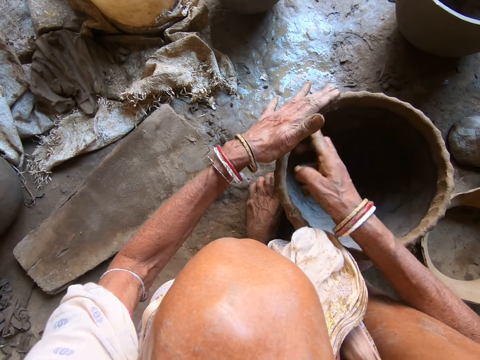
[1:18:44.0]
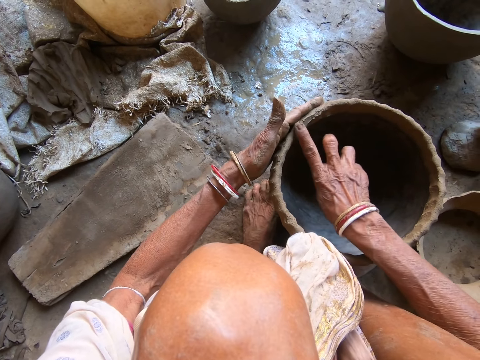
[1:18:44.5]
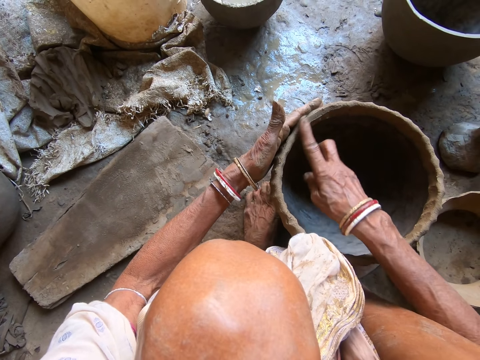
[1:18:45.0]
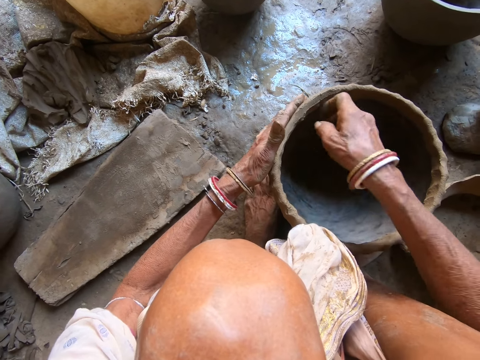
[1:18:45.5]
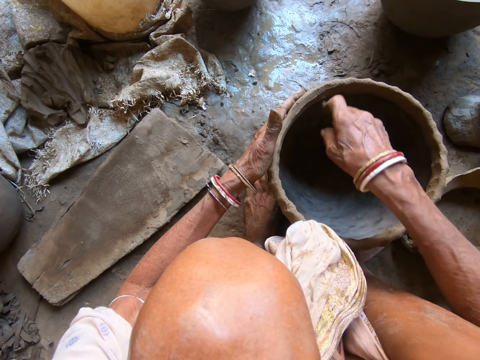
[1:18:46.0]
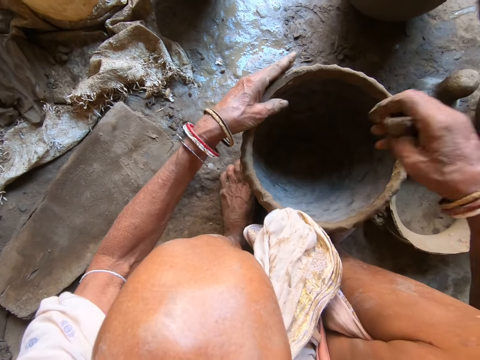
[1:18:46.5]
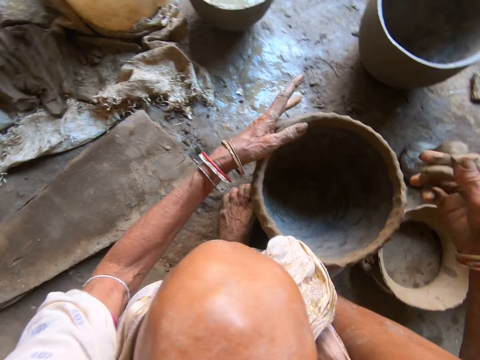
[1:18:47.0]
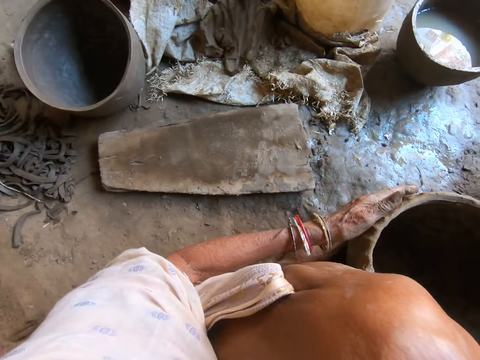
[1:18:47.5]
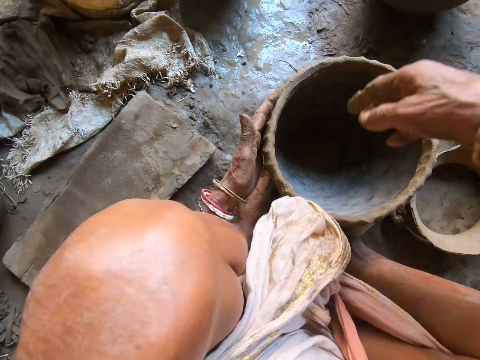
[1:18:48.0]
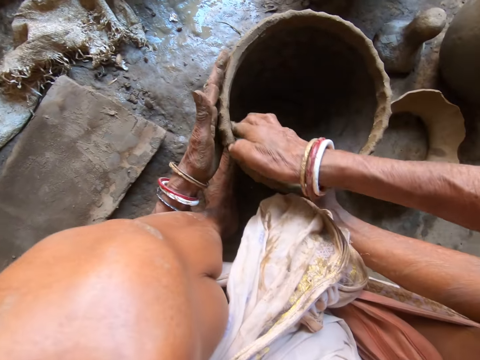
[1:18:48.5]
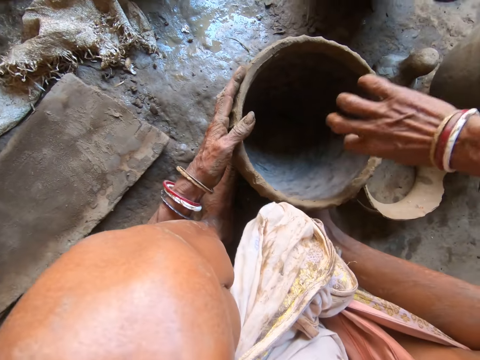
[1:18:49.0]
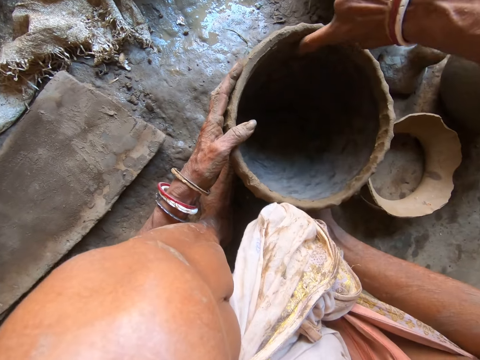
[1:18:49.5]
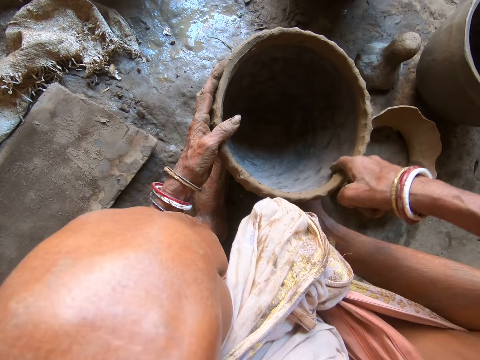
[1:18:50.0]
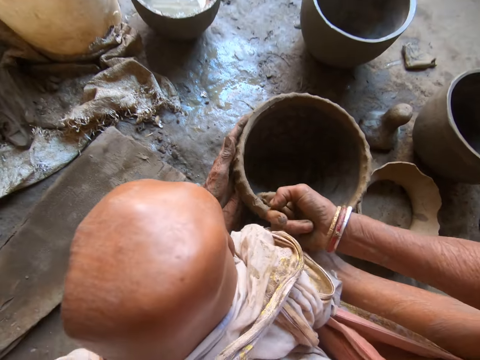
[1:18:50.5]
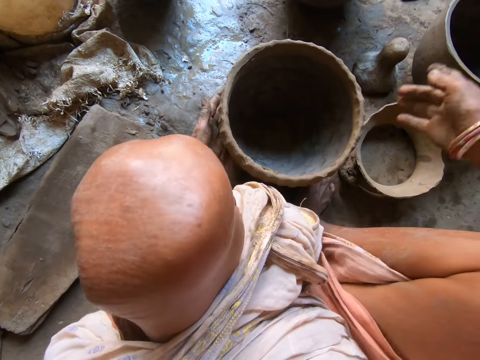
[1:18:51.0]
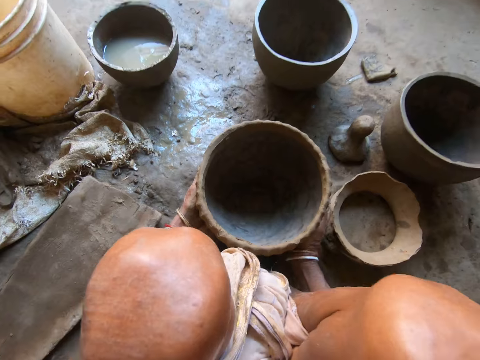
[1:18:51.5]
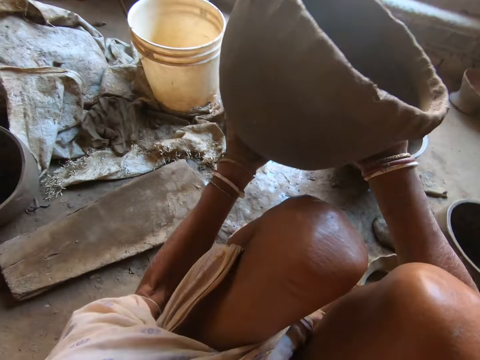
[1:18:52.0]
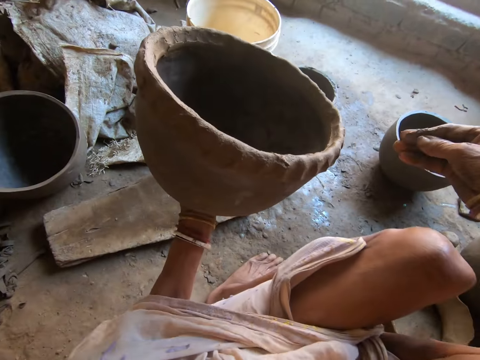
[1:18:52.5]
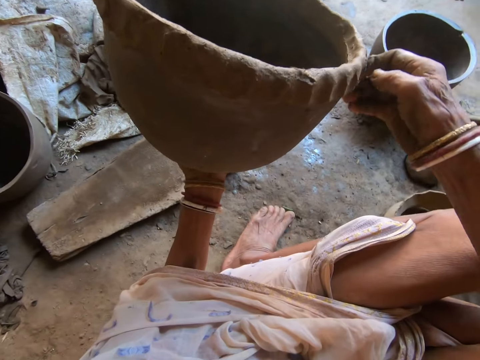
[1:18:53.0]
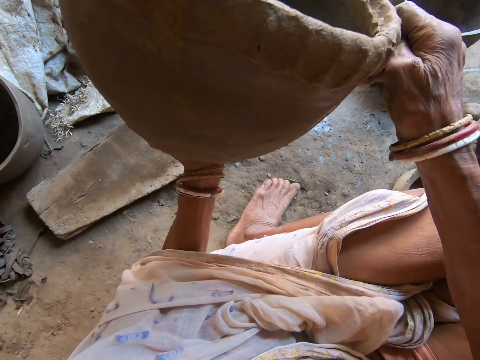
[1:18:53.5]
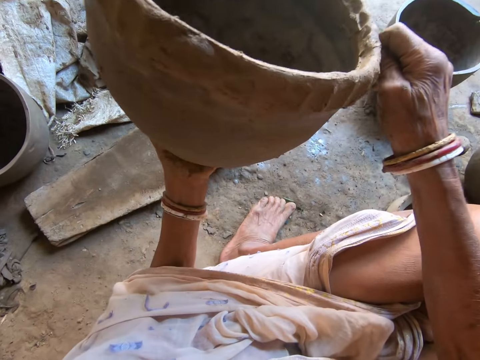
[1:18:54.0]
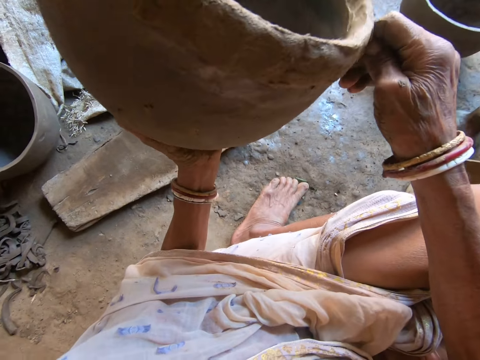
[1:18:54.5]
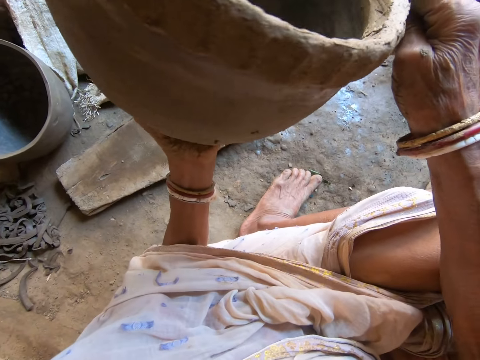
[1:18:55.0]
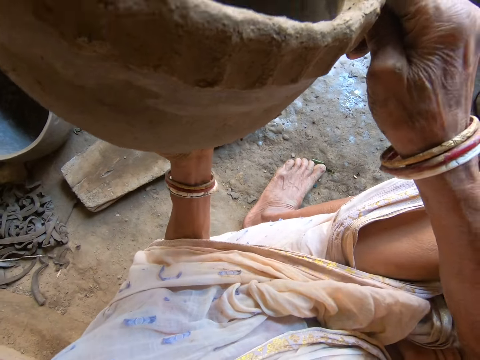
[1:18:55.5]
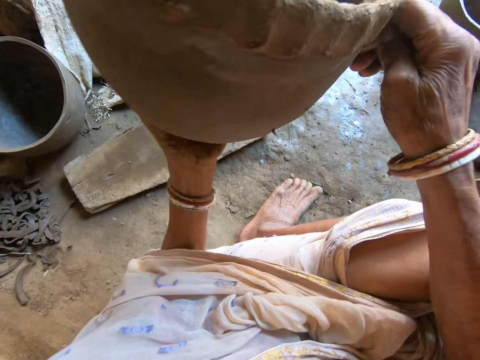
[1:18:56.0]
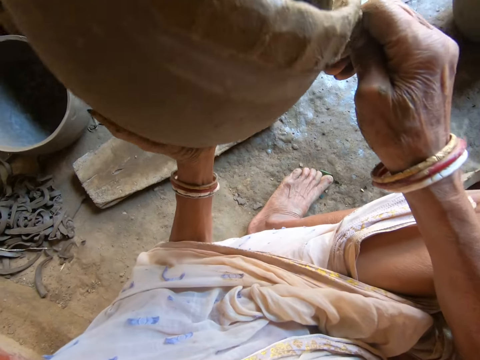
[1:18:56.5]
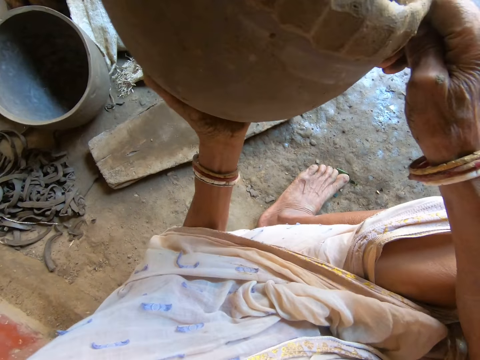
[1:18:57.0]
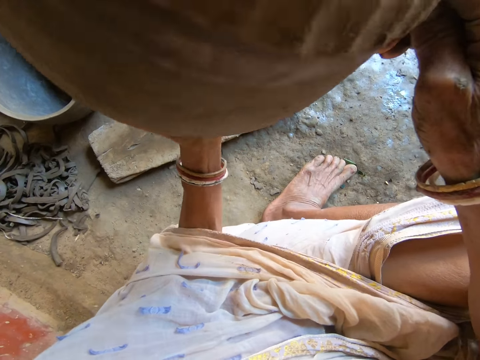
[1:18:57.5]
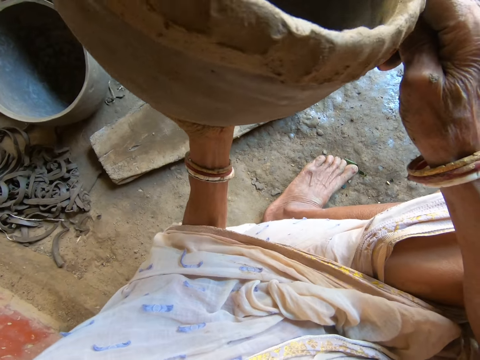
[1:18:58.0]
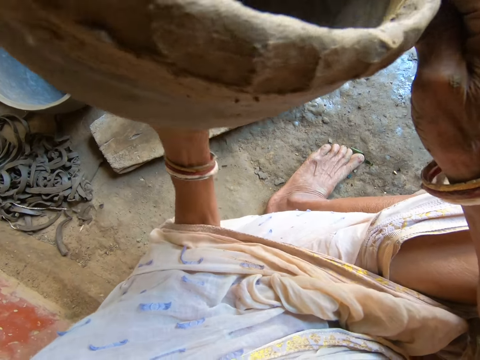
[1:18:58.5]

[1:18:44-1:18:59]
The camera wearer turns to the side. She puts a clay mold on the clay pot or mortar. She carries the clay mortar with both hands. She smooths the clay on the clay mortar with her right hand. She adjusts the clay mold on the clay pot.

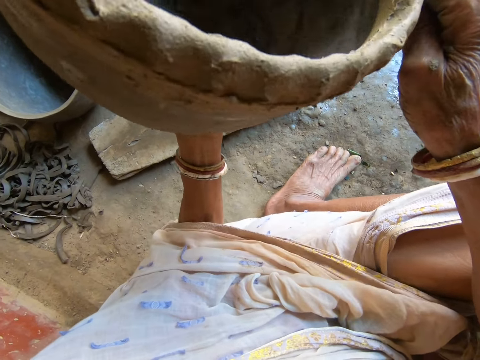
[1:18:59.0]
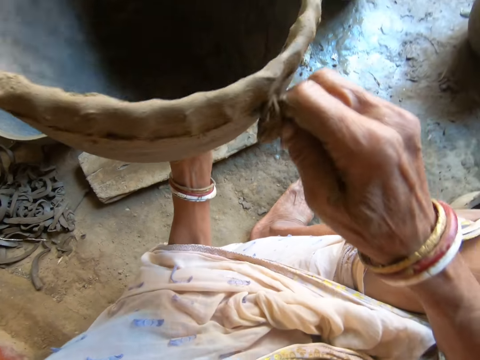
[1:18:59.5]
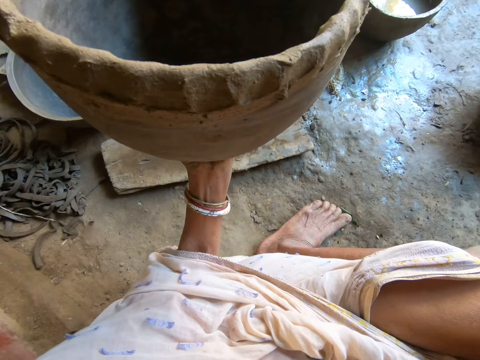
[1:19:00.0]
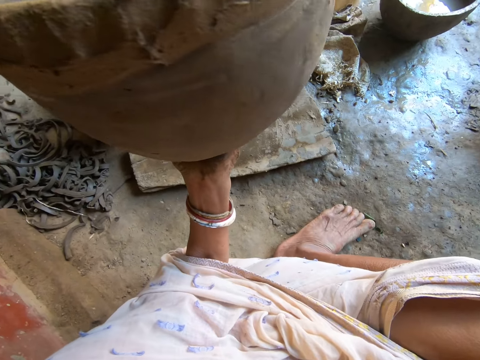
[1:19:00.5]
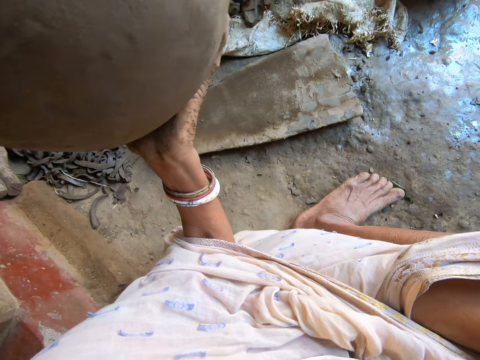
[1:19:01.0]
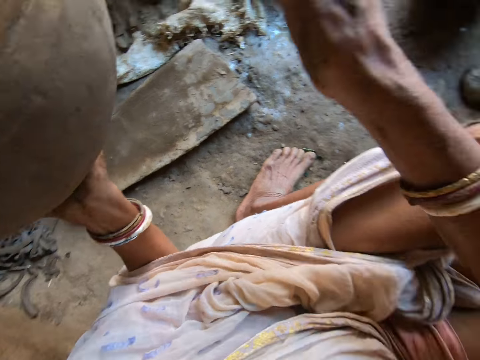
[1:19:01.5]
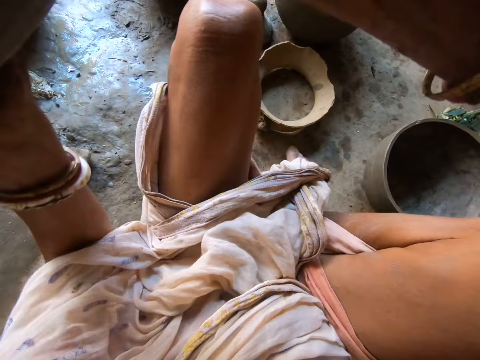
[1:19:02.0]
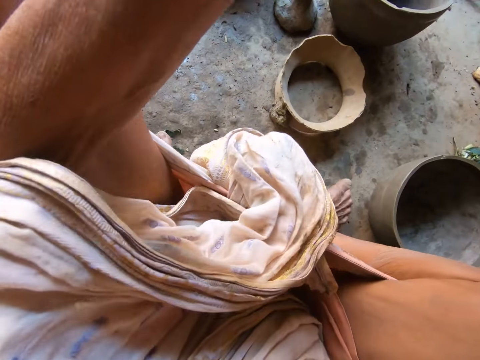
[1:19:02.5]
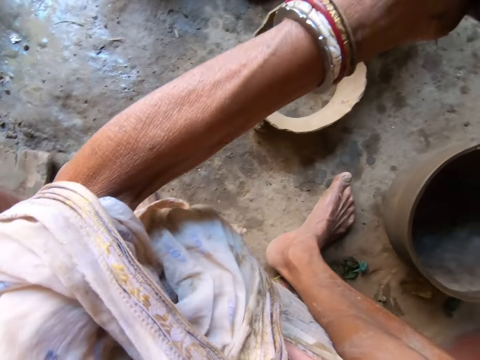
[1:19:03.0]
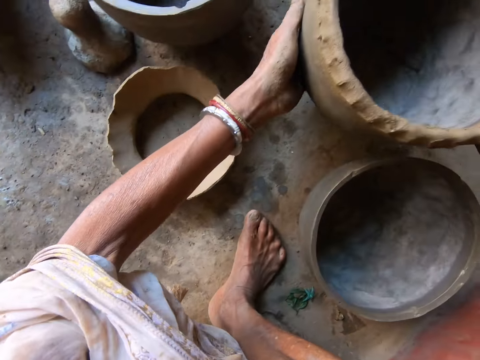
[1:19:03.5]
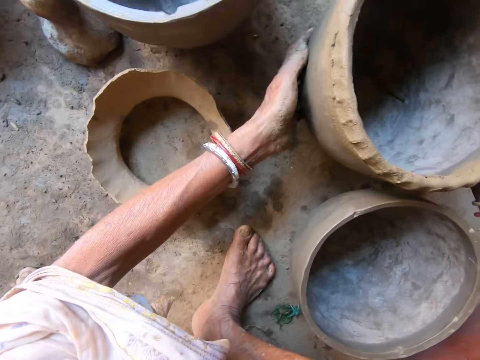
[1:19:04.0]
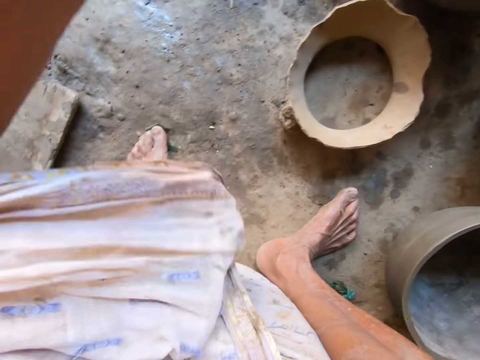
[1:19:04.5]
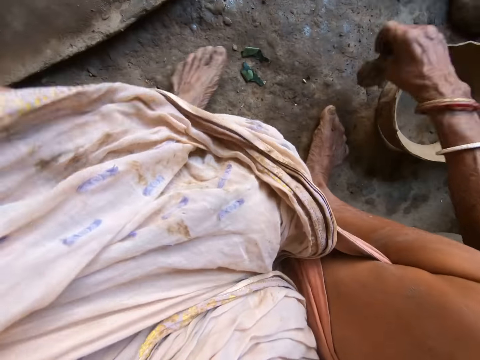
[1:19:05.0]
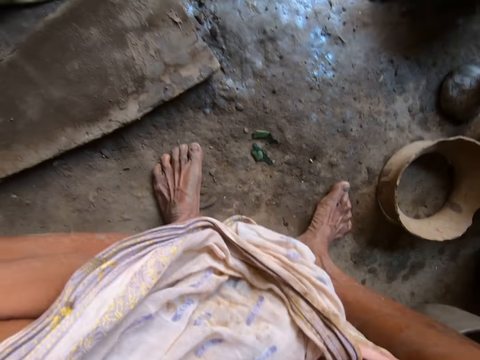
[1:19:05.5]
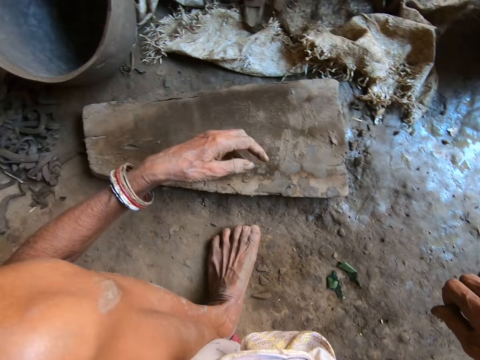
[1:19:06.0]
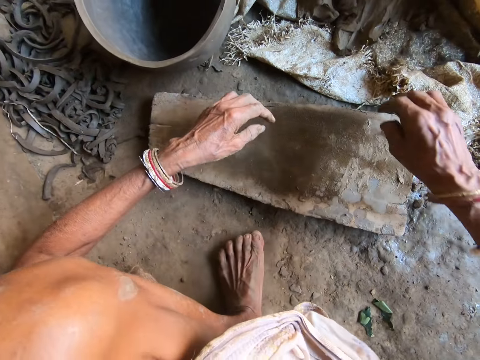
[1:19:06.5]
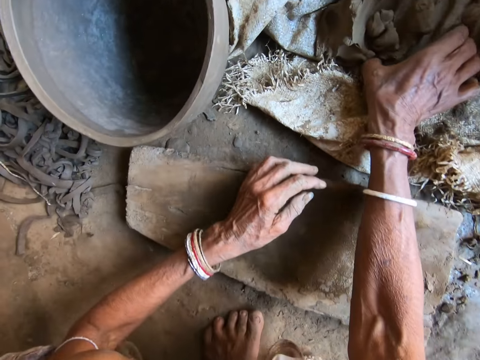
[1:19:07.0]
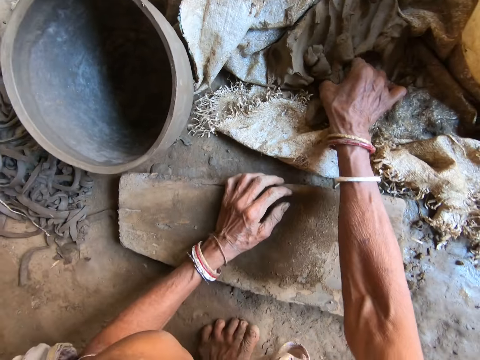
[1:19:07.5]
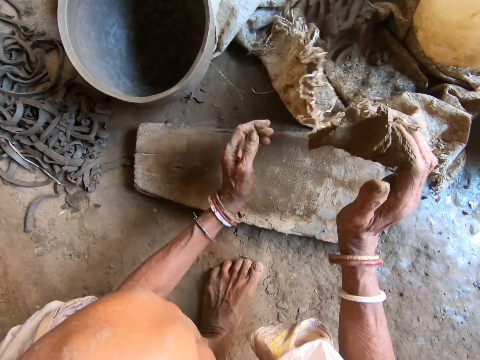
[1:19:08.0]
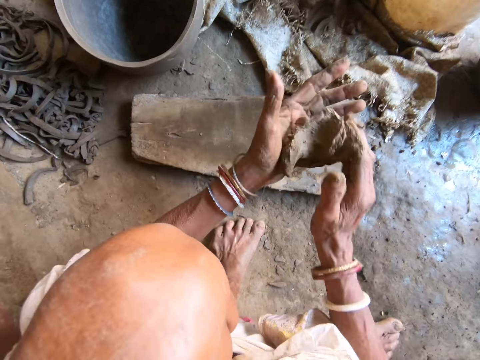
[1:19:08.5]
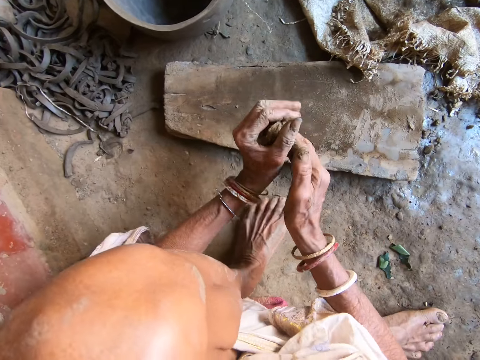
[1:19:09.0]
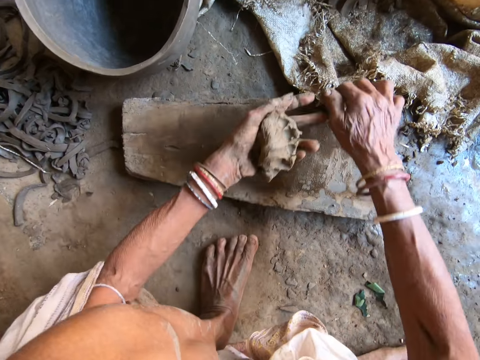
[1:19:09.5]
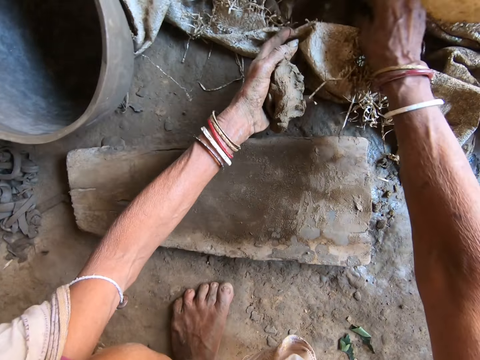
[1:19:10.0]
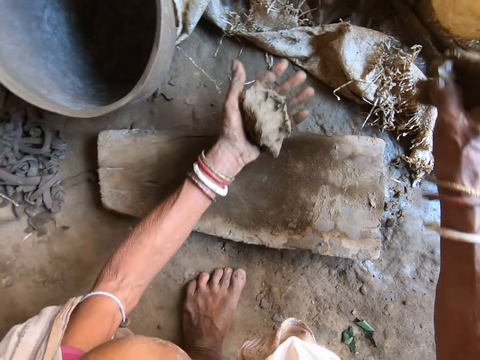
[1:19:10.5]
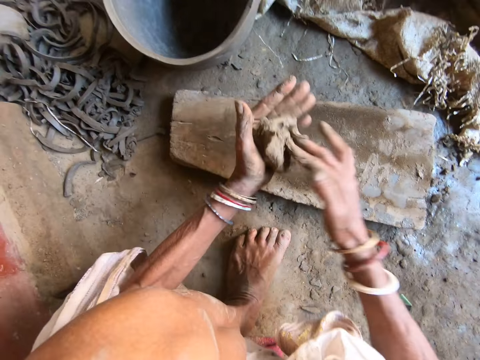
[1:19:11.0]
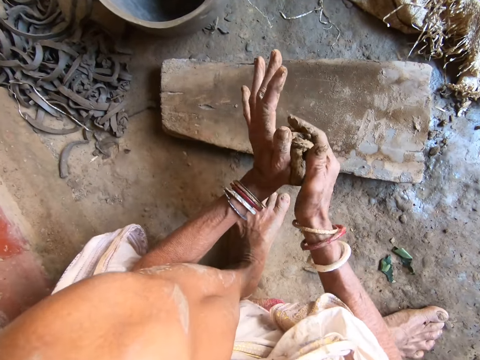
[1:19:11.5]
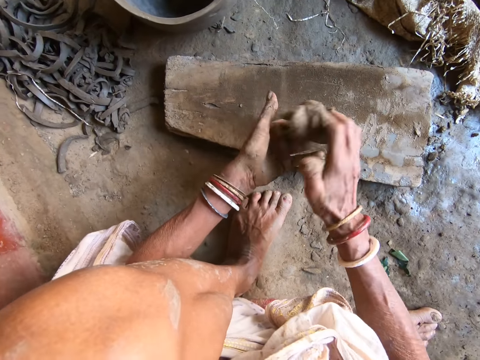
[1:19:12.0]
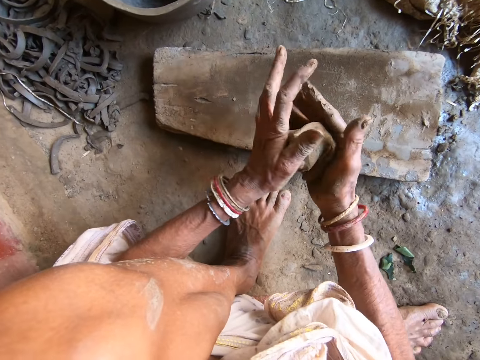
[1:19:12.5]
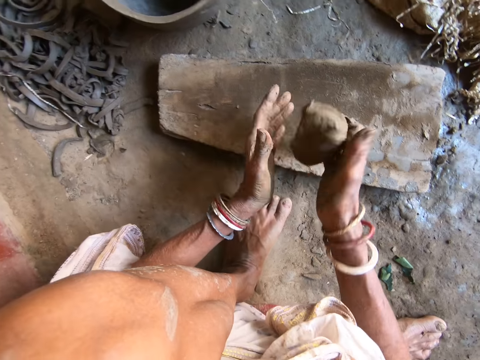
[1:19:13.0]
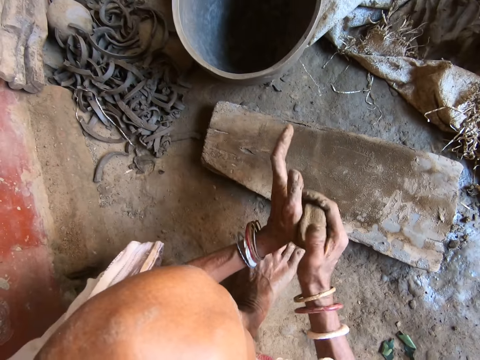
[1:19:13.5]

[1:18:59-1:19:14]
The camera wearer turns to the side. She drops the clay mortar on the ground with both hands. She turns to the side. She picks up the sponge from the ground with her right hand and throws the sponge on the ground with her right hand. She packs clay from the sac on the ground with her right hand. She cuts the clay on the sac. She kneads the clay with both hands. She molds the clay with both hands. She touches the sac on the ground with both hands. She picks clay from the sac on the ground with her right hand. She kneads the clay with both hands.
